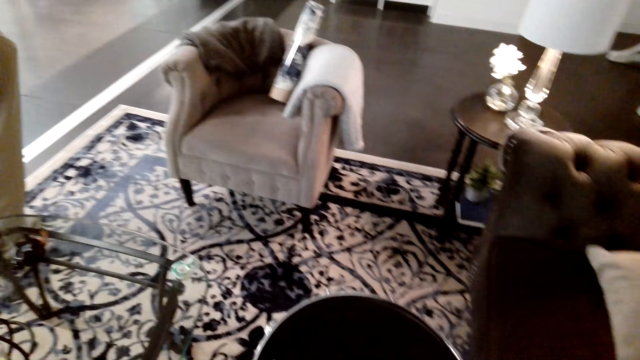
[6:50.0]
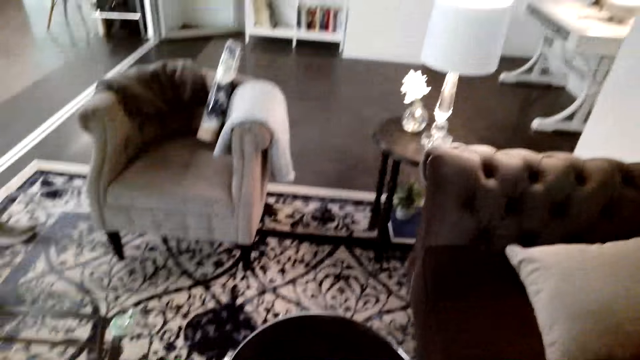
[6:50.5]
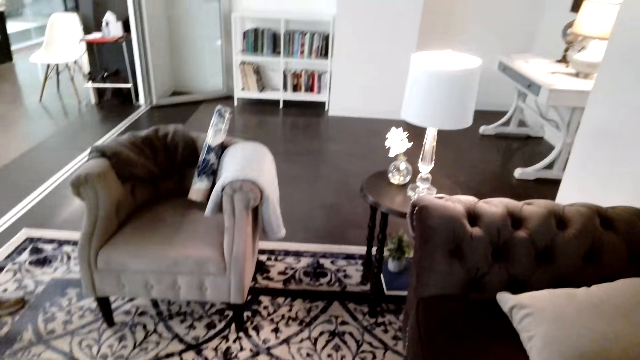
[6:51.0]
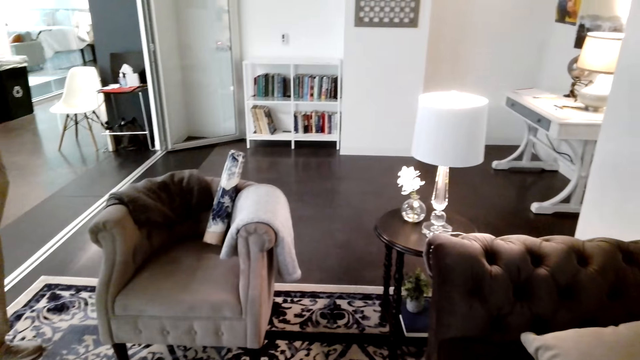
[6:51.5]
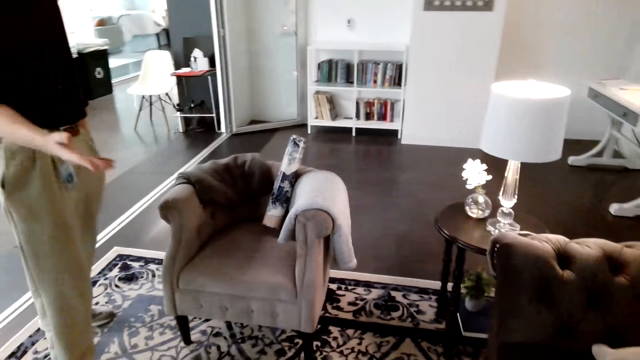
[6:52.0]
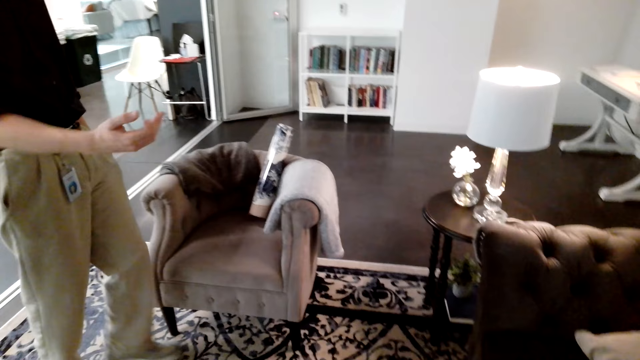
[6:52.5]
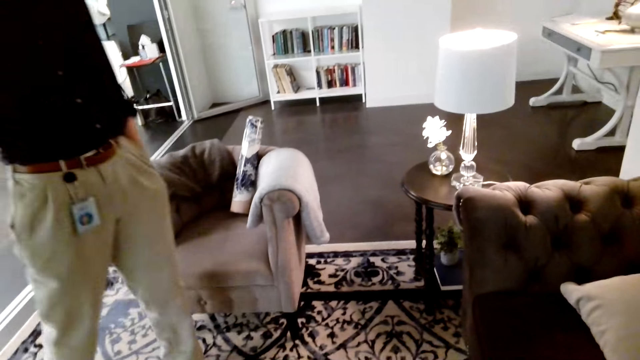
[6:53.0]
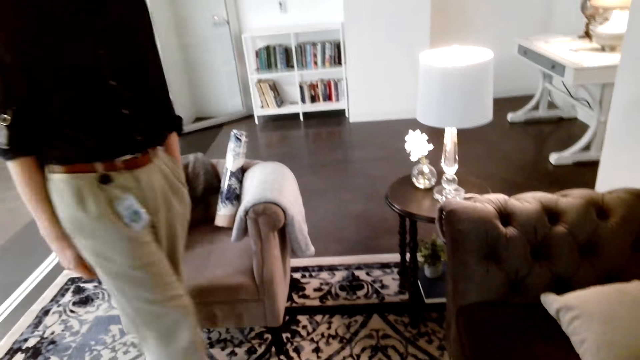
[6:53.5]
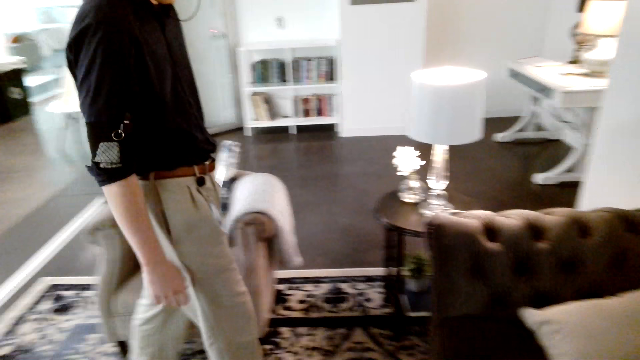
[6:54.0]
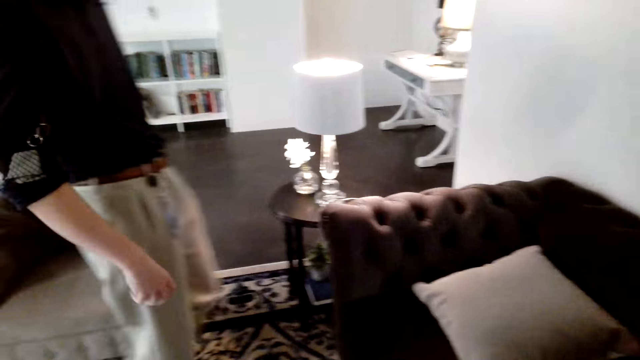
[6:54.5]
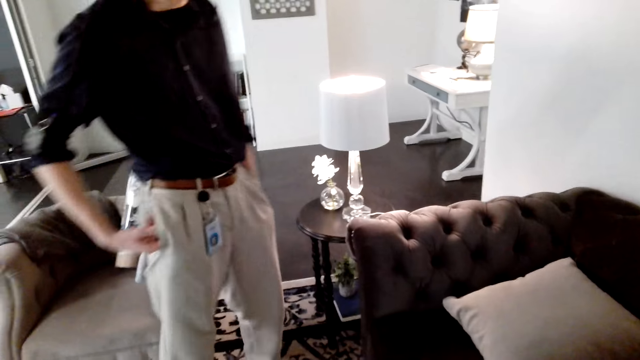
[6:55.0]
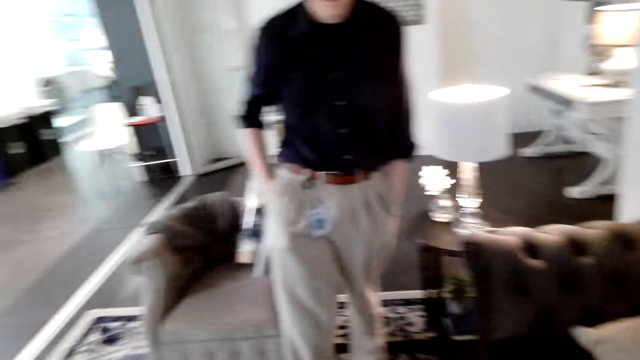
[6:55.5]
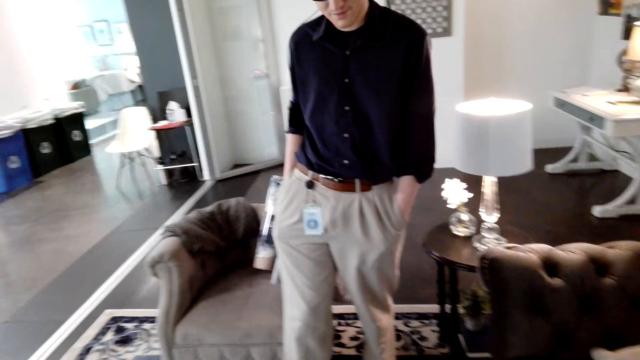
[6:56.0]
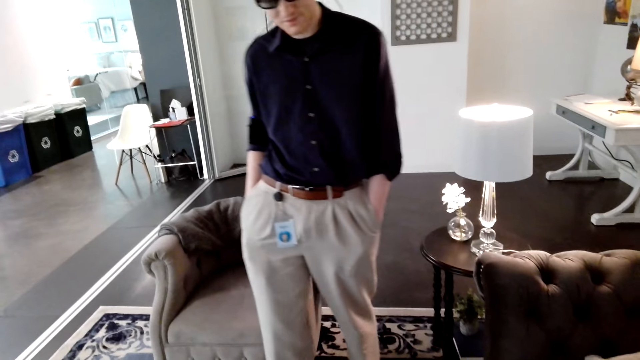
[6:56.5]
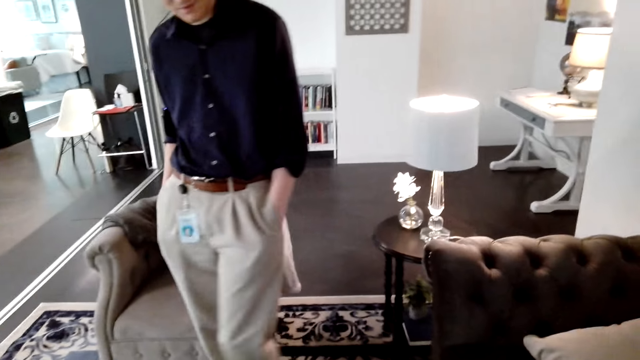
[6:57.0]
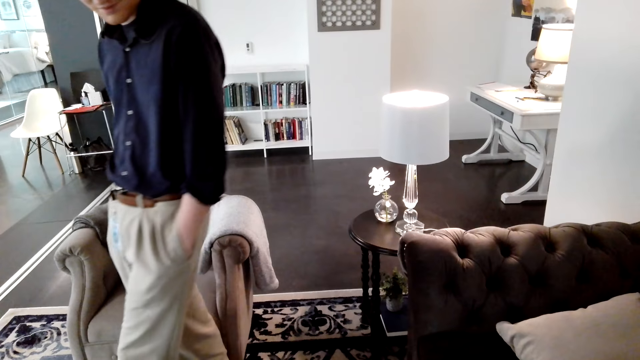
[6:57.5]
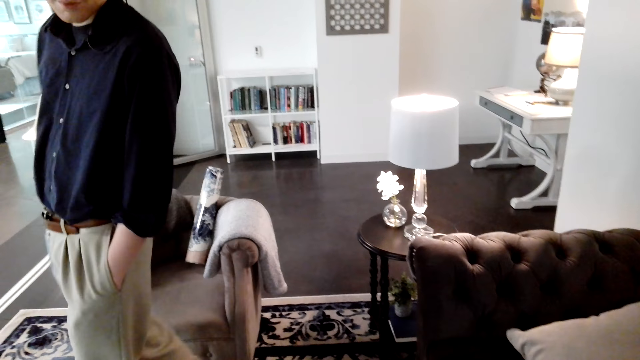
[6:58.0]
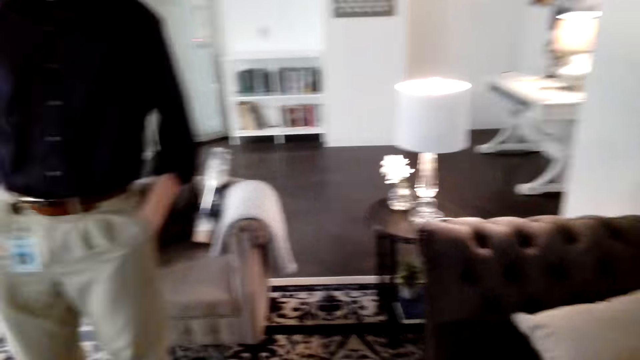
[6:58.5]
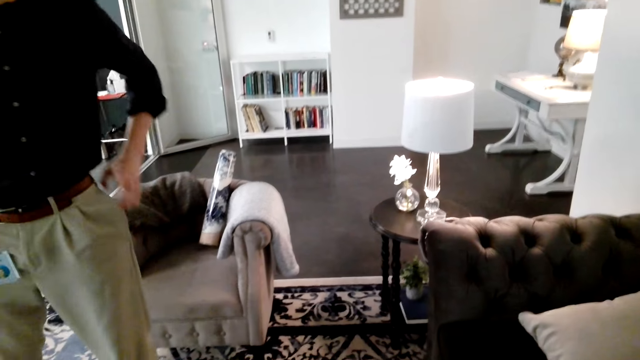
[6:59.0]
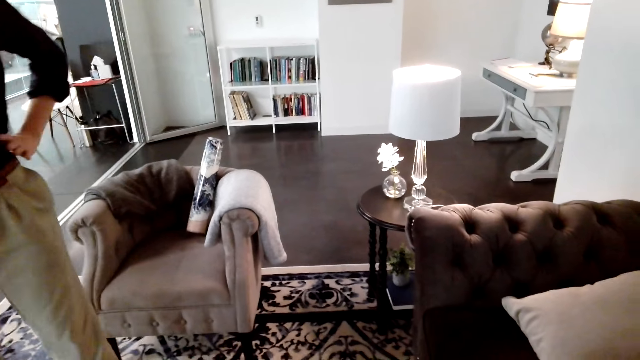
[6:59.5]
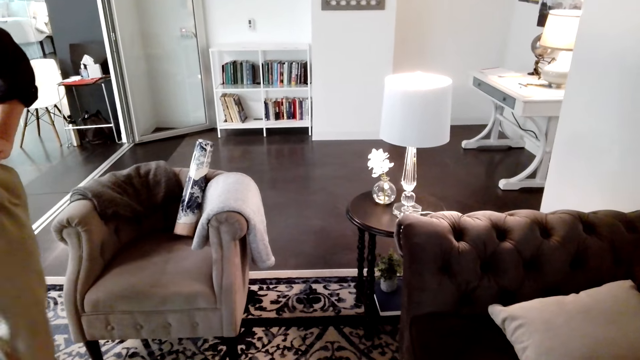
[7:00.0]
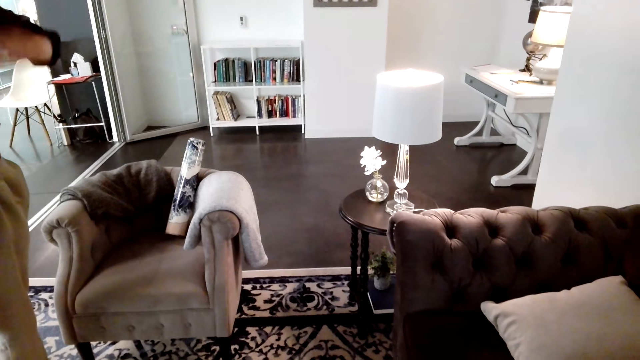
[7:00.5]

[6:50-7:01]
A man walks around the living room. The camera wearer talks to the man.

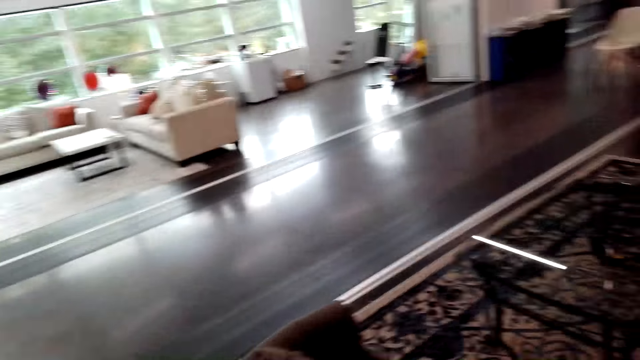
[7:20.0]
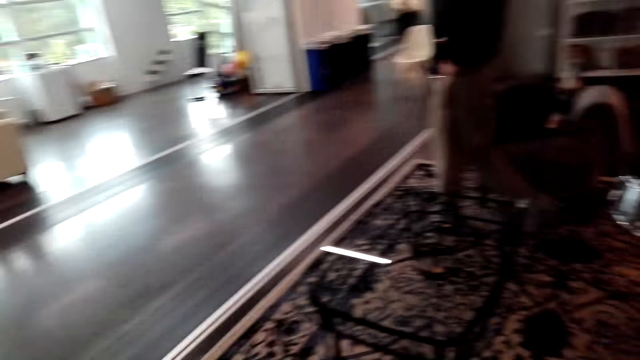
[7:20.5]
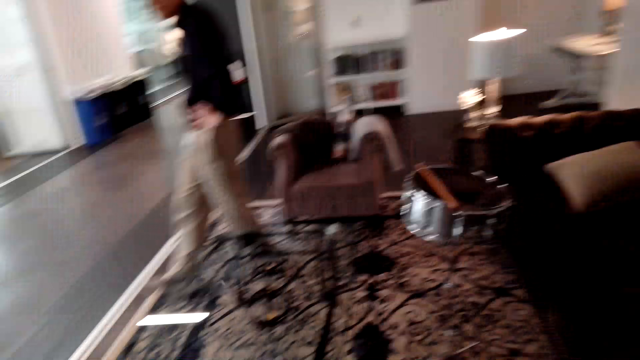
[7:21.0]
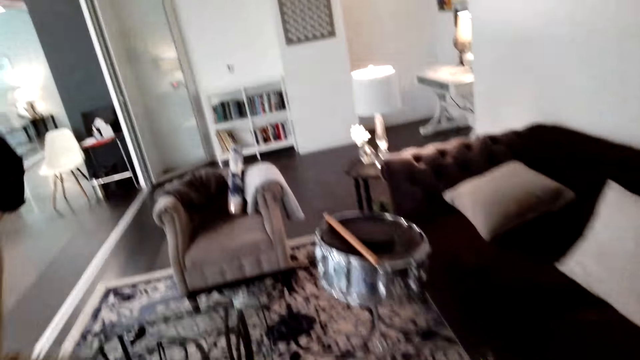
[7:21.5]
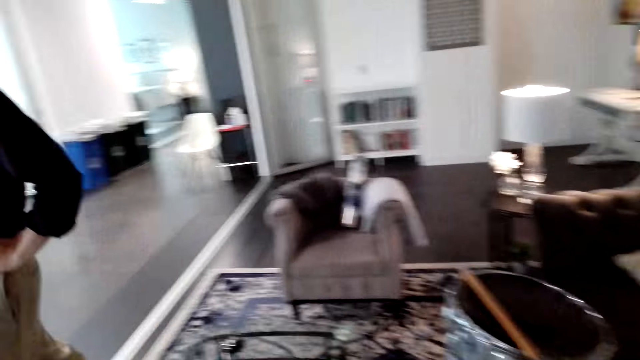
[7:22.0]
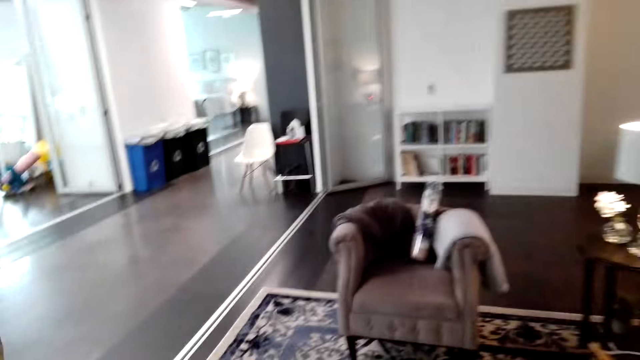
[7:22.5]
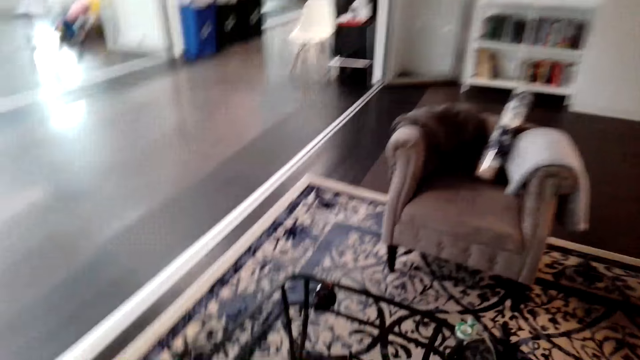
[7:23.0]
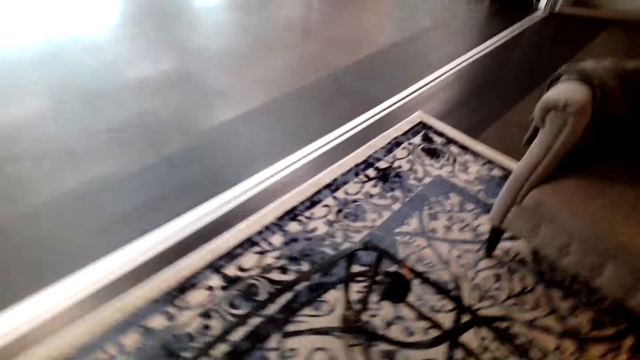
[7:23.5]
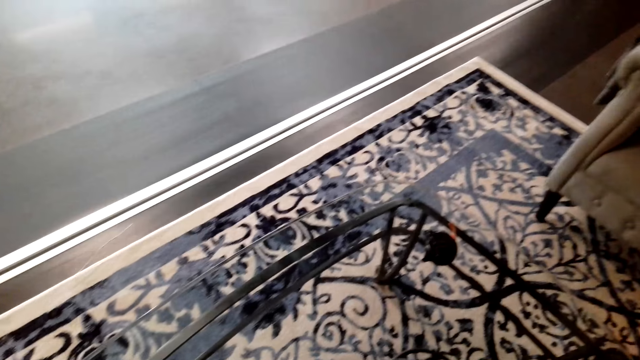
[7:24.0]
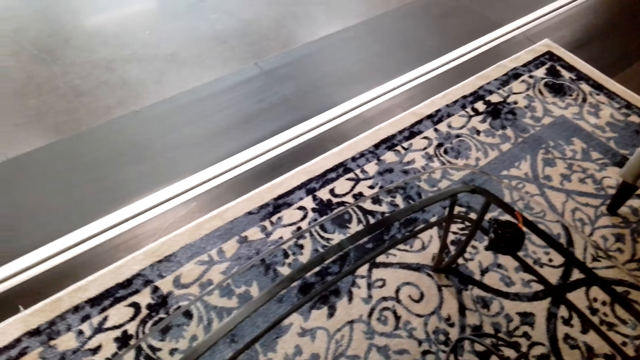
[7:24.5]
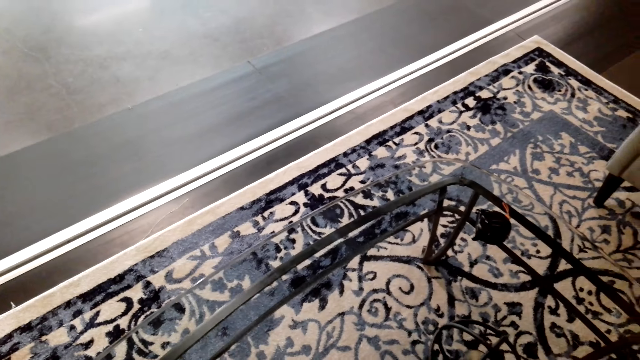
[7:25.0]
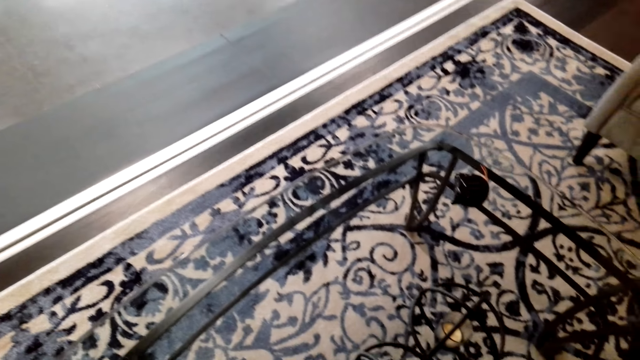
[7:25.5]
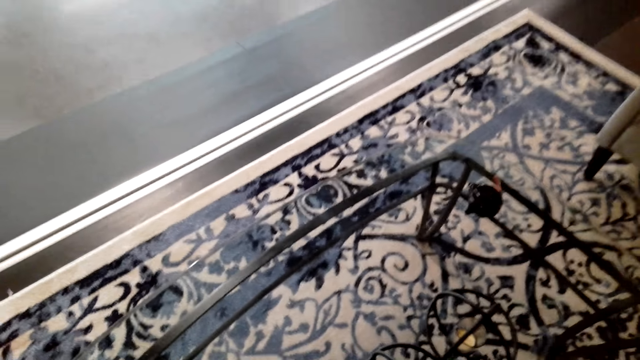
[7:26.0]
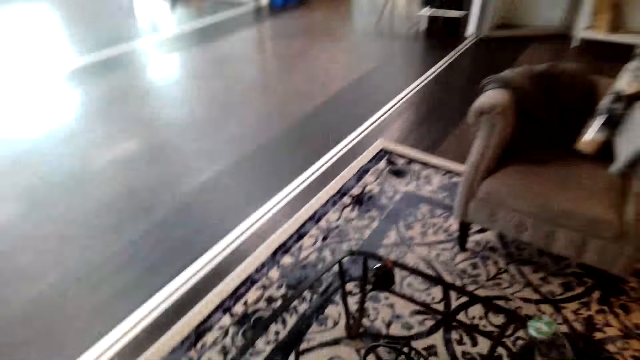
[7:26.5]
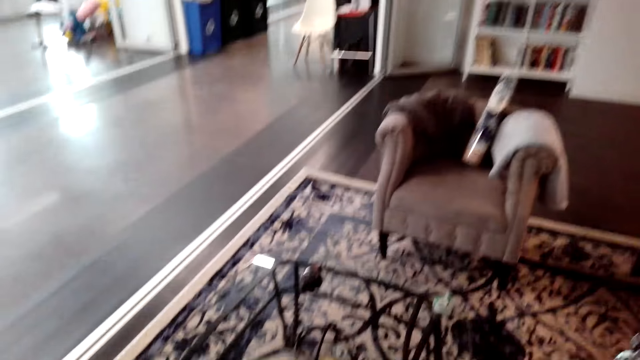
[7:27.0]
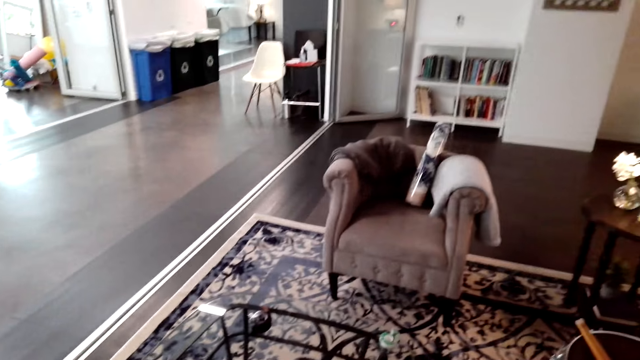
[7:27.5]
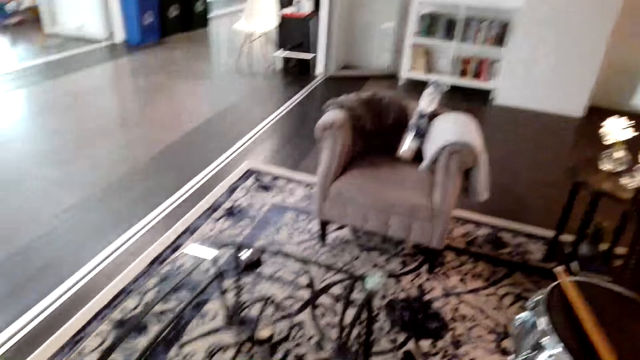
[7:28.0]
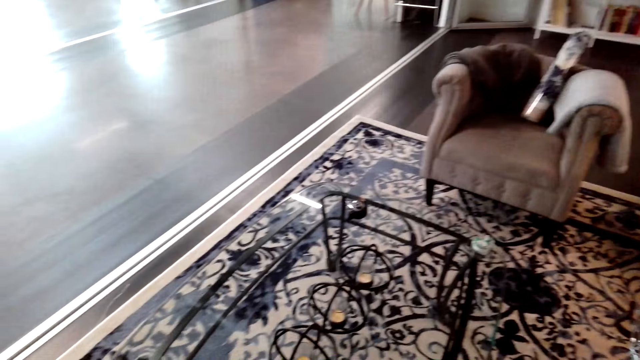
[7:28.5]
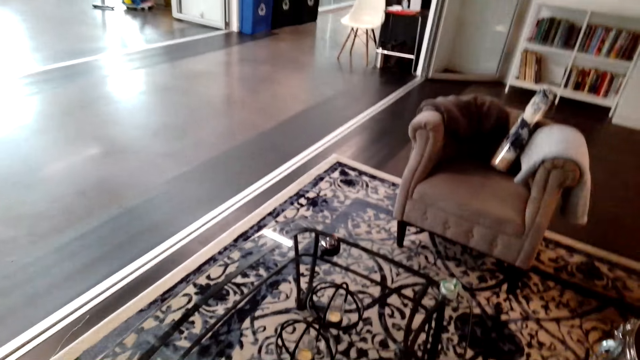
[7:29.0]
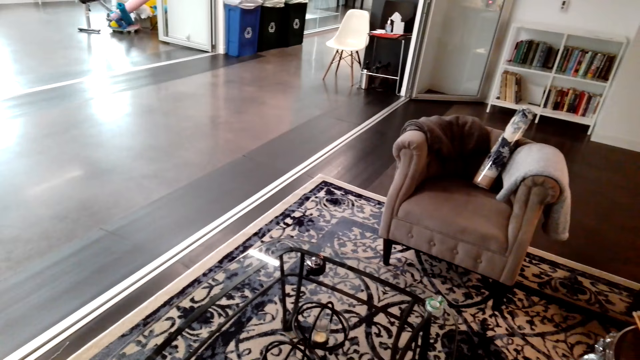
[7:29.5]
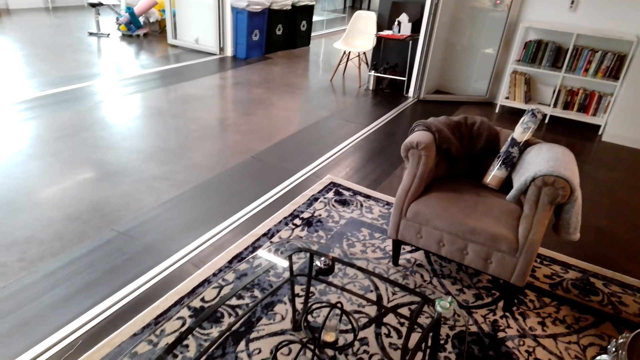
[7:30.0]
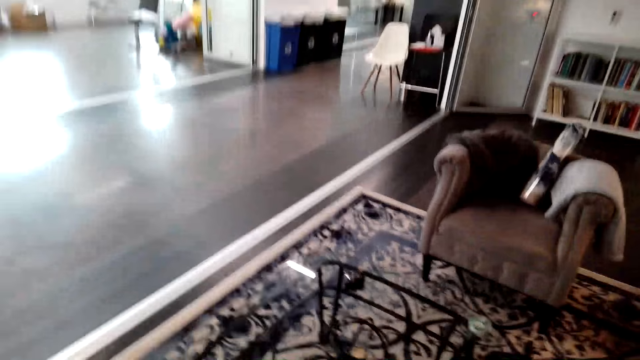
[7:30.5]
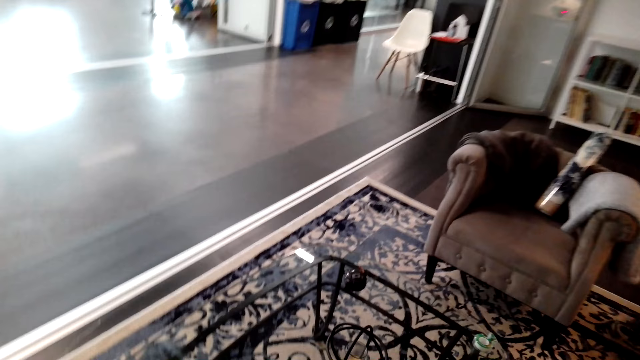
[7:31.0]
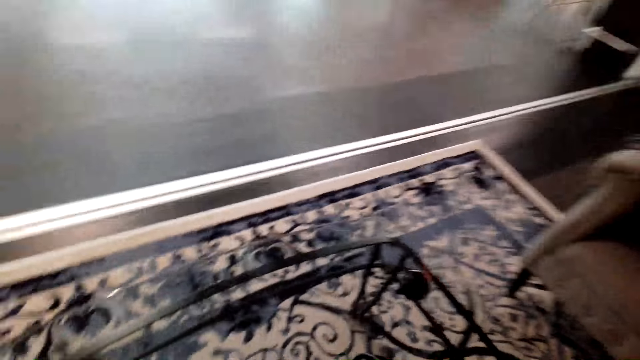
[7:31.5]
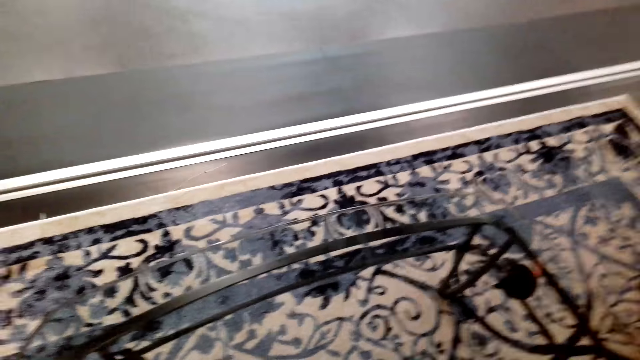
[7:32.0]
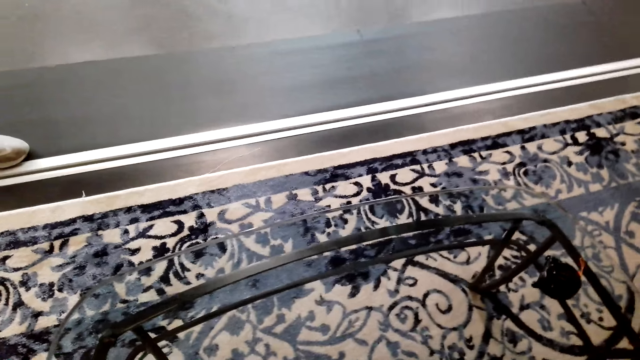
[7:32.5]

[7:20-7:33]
A man walks around the living room.
